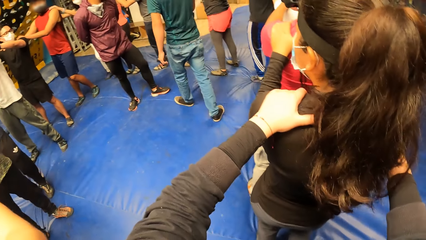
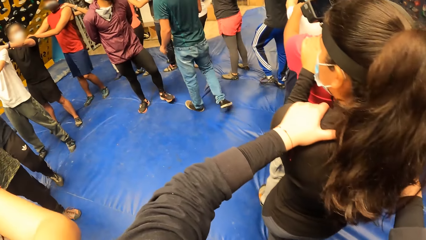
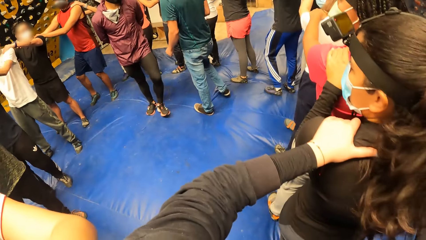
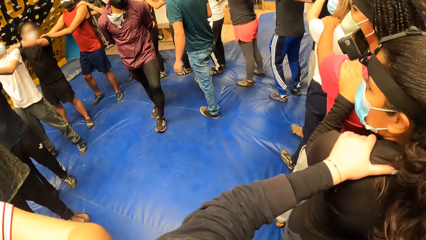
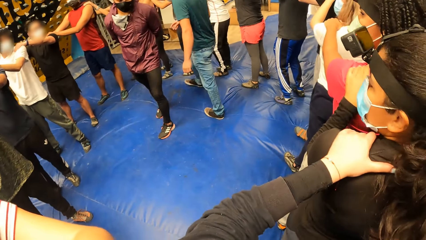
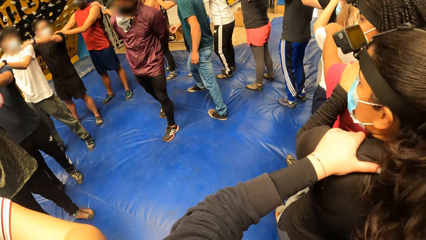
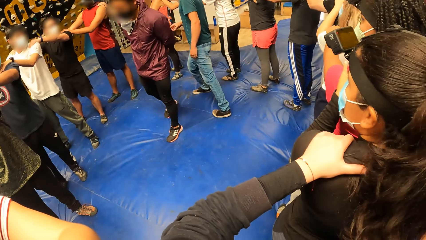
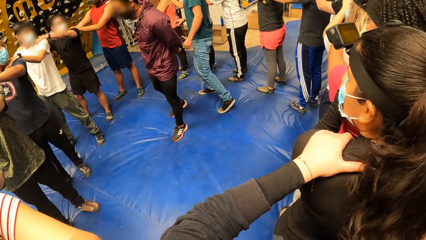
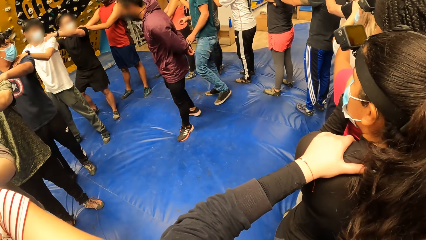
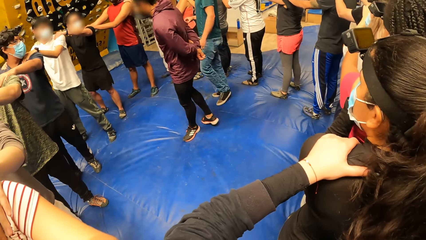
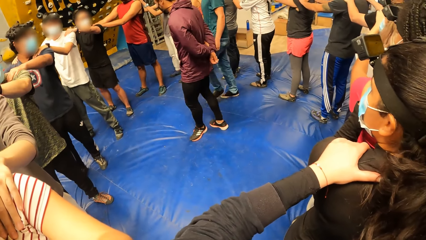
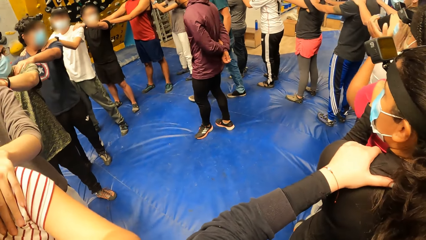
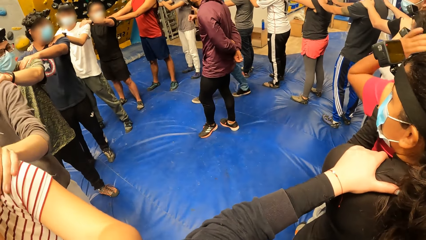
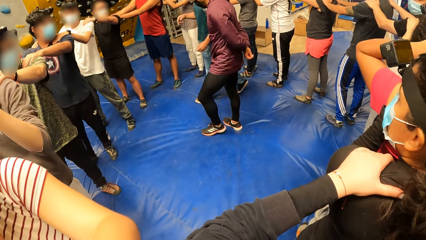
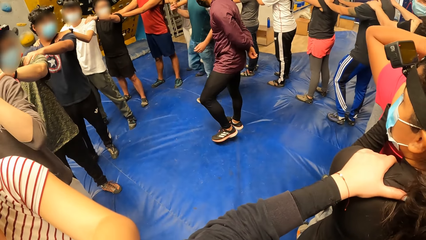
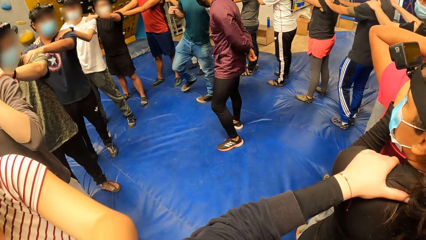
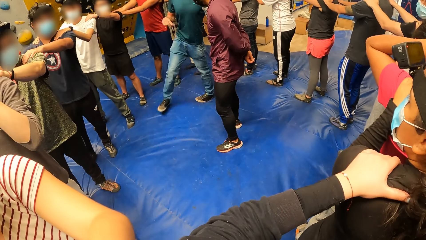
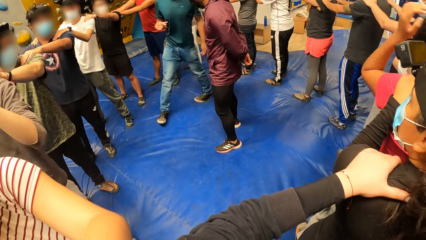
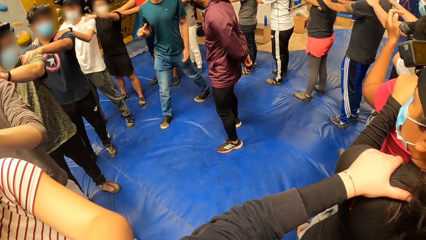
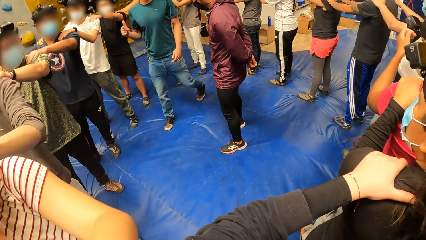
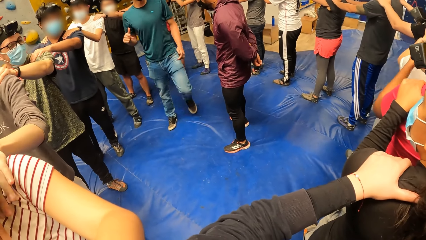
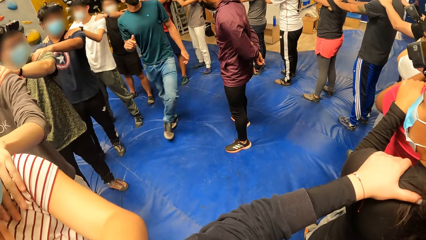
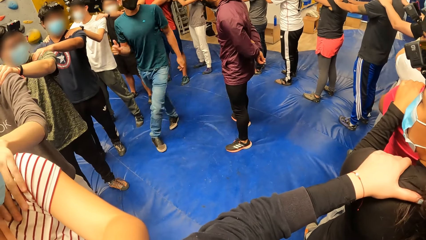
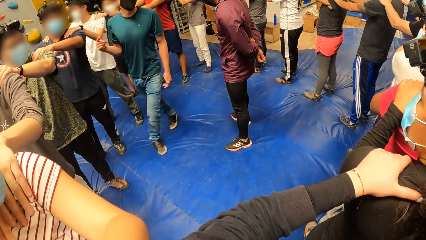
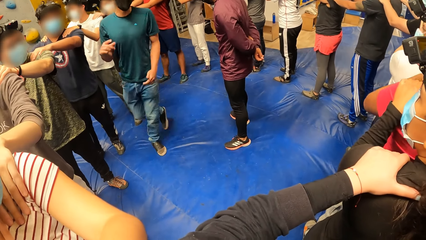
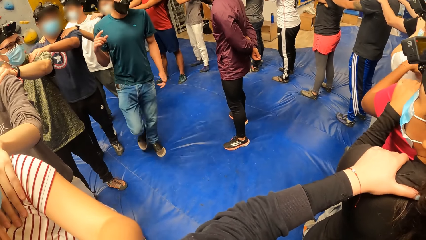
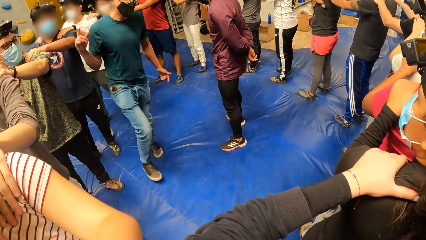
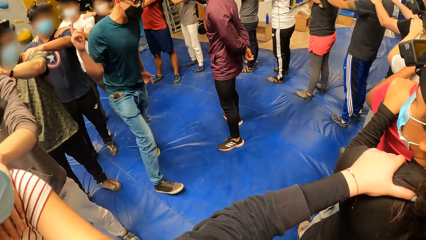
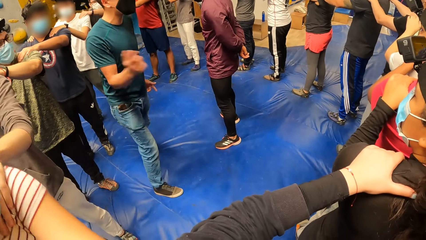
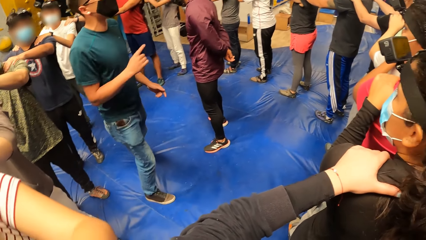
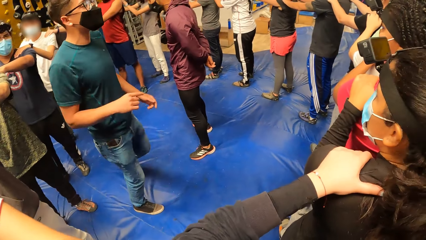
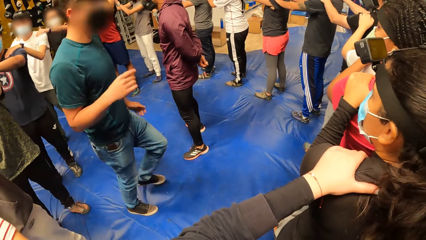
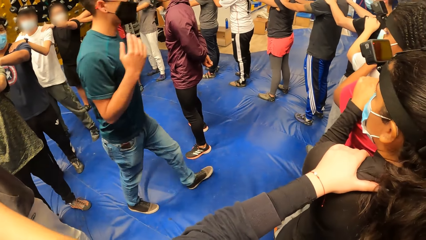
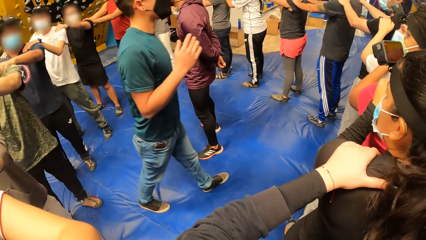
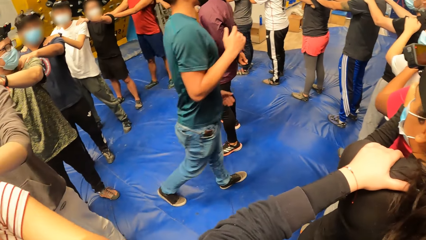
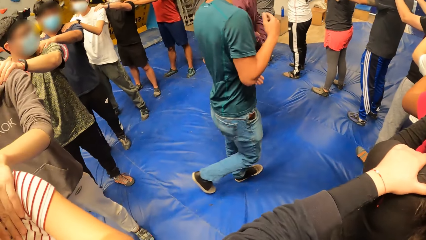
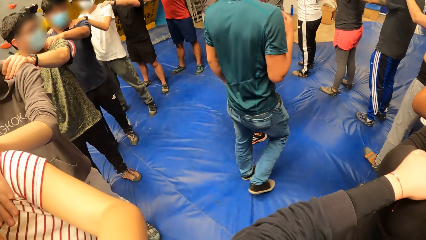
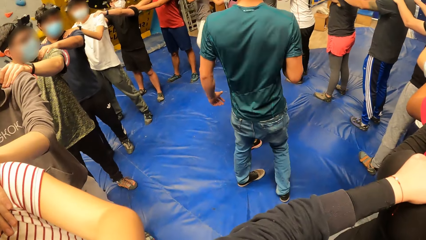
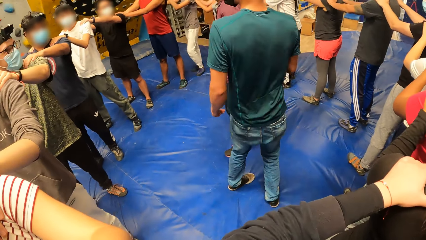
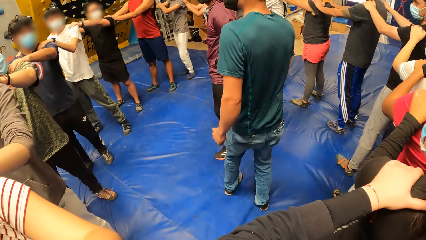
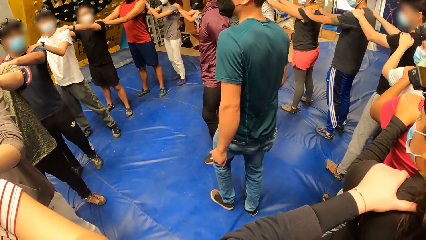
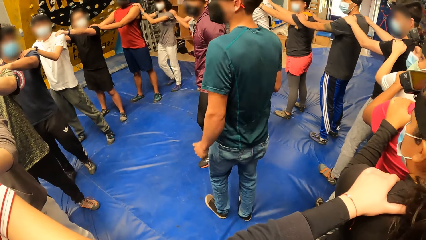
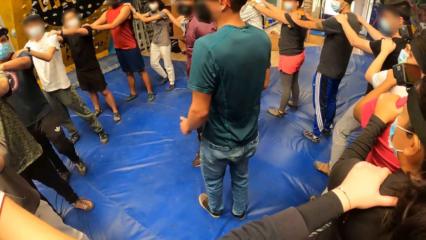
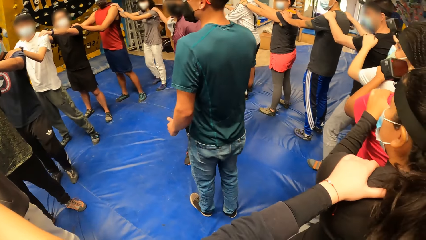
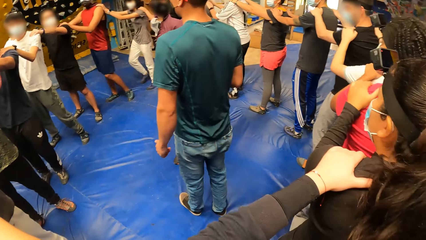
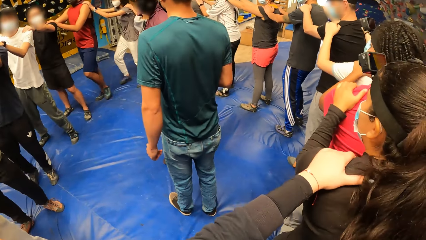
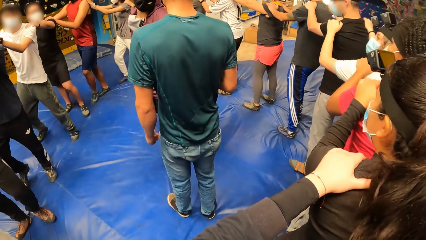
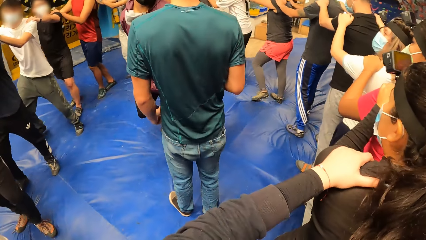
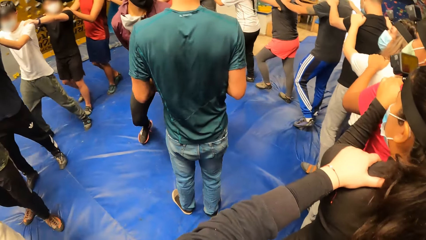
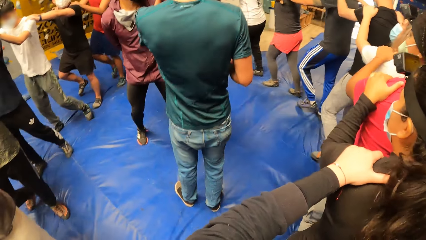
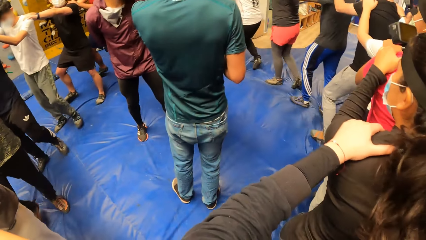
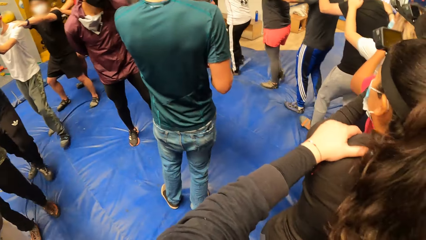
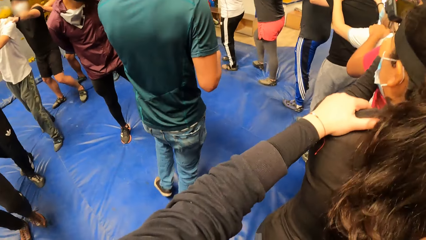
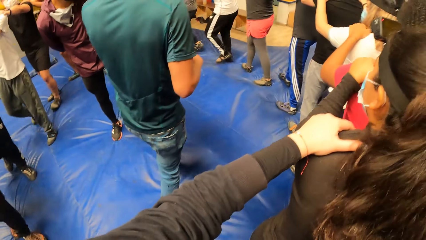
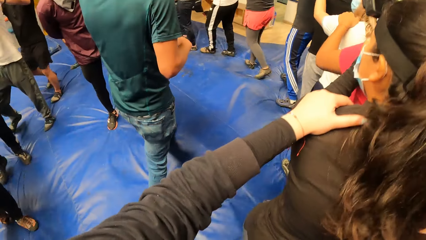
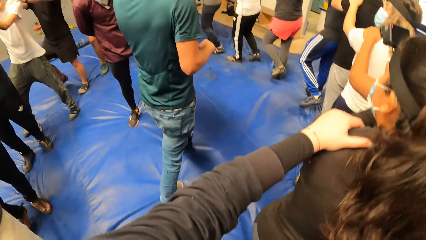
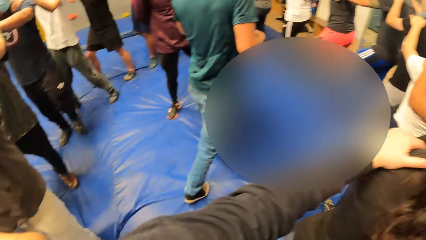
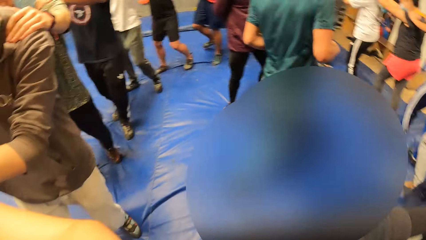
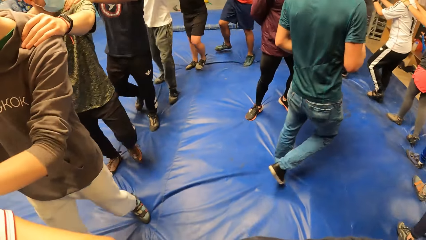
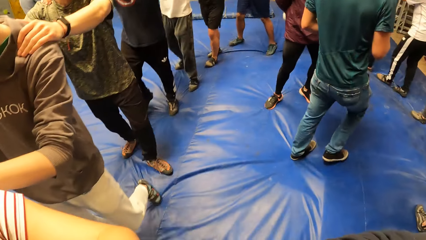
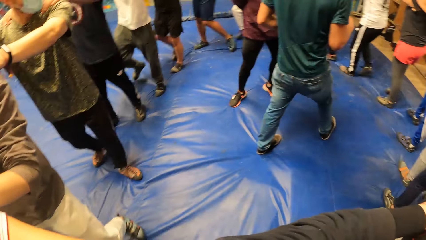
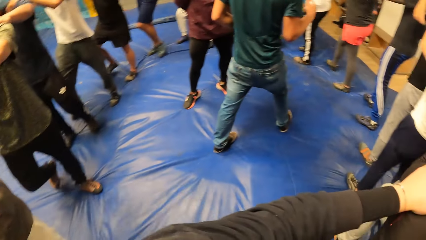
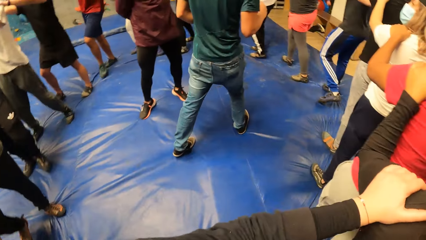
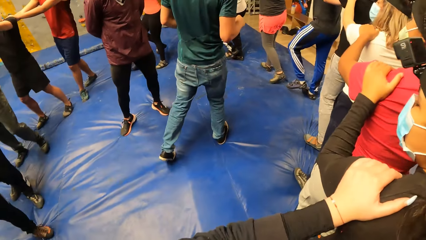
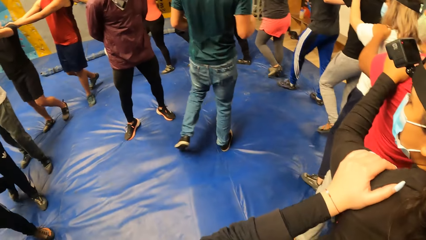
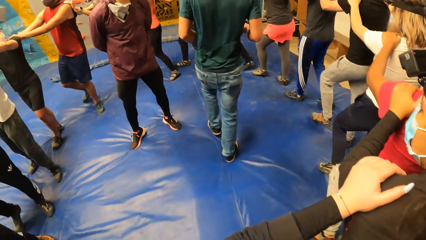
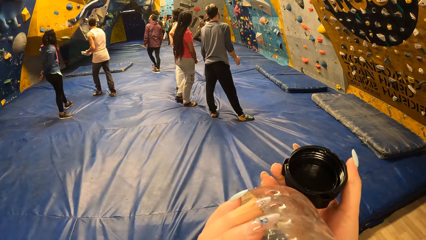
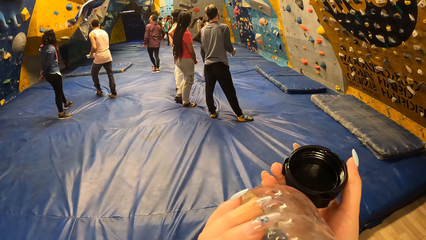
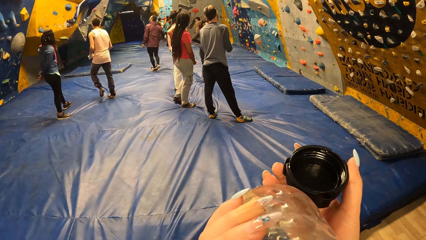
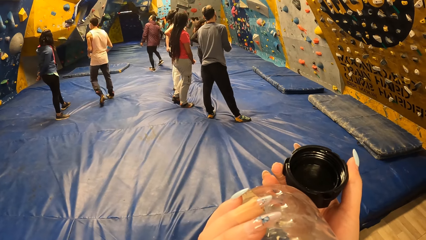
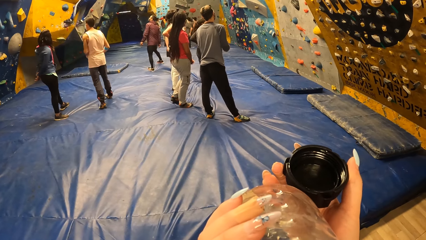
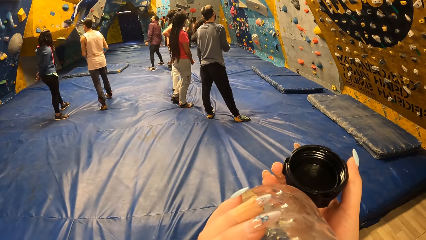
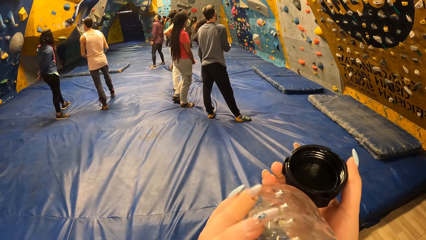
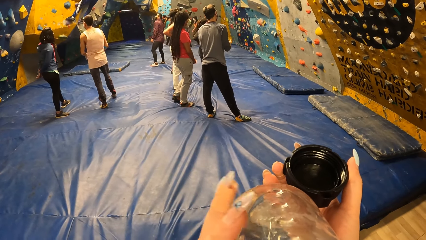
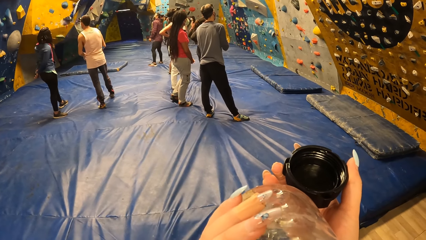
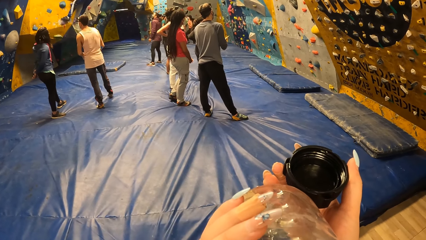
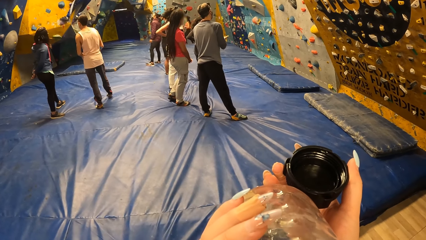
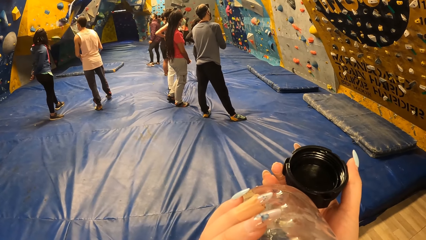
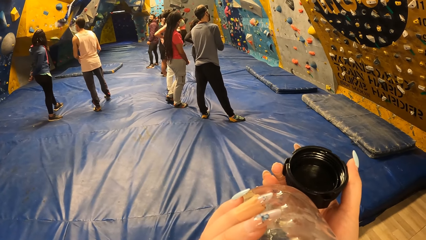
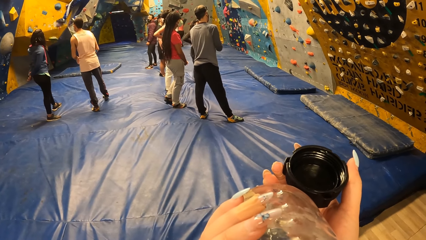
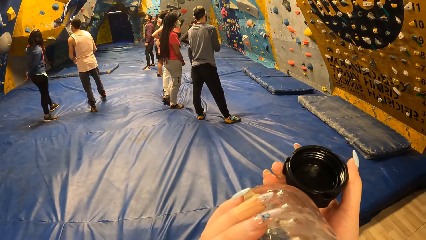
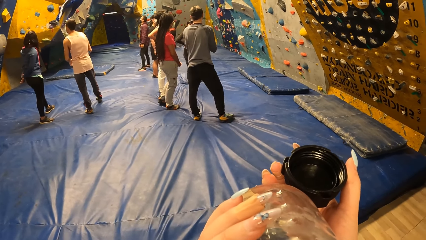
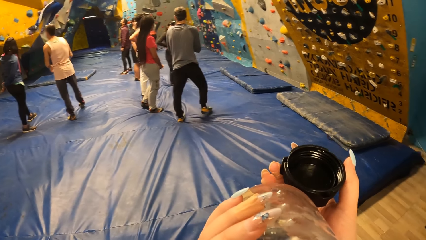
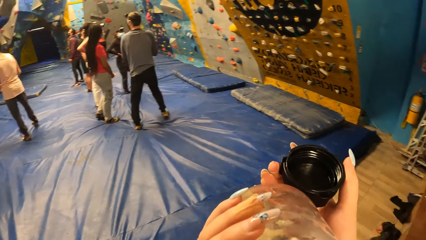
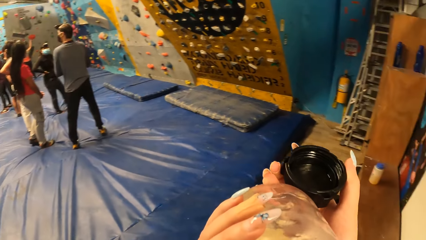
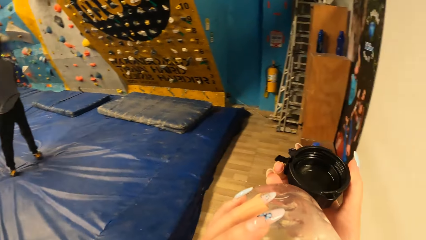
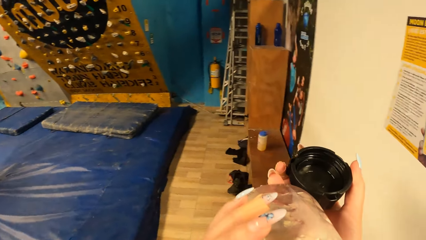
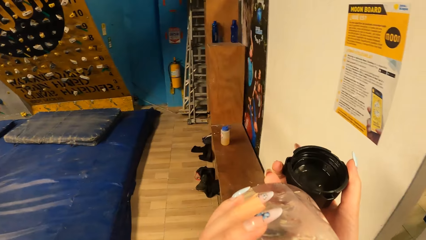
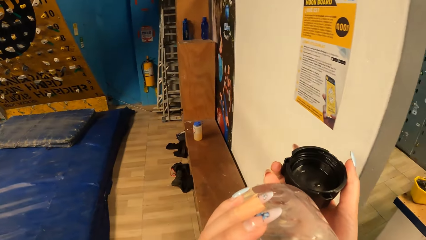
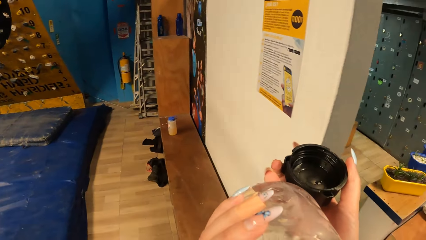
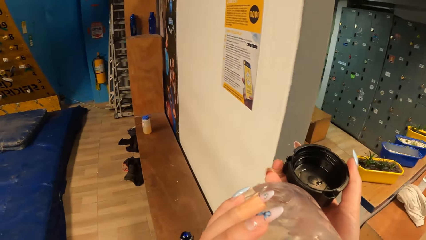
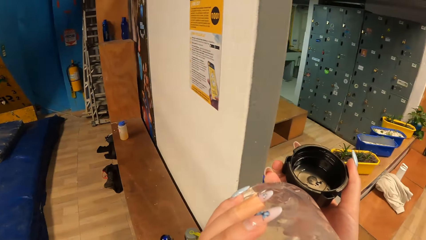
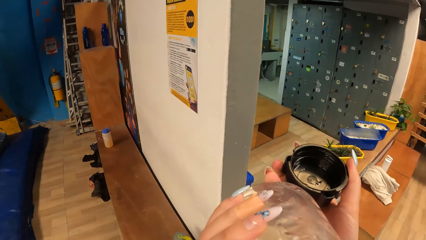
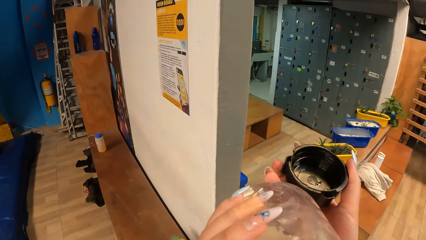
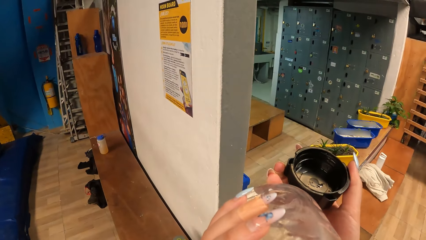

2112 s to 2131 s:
The camera wearer jogs with both hands on a woman's shoulders. The woman jogs with both hands on another woman's shoulders. A third woman jogs with both hands on the camera wearer's shoulders. The camera wearer drinks water from a water bottle in her hands.
